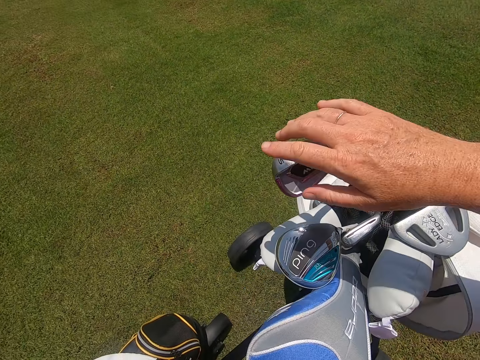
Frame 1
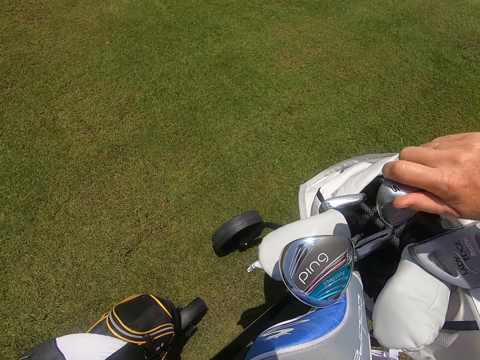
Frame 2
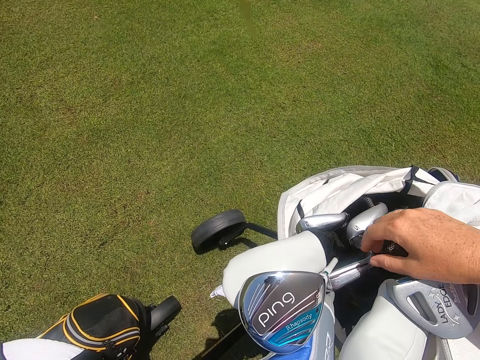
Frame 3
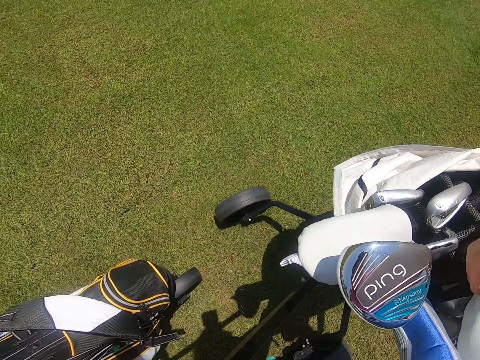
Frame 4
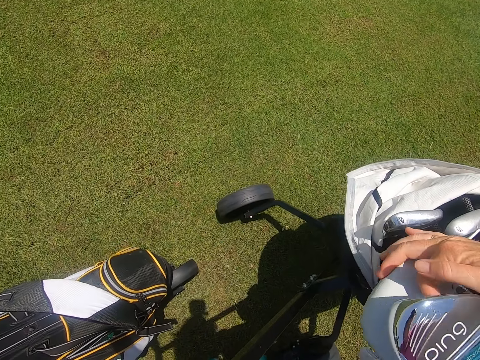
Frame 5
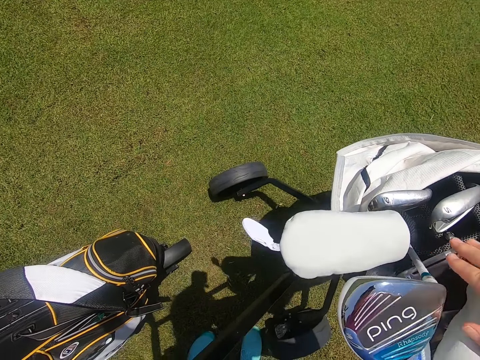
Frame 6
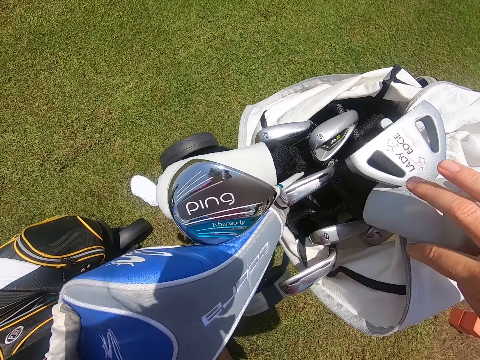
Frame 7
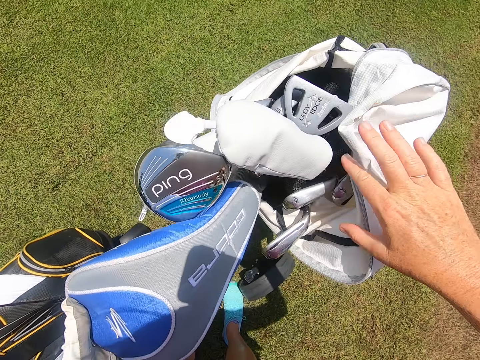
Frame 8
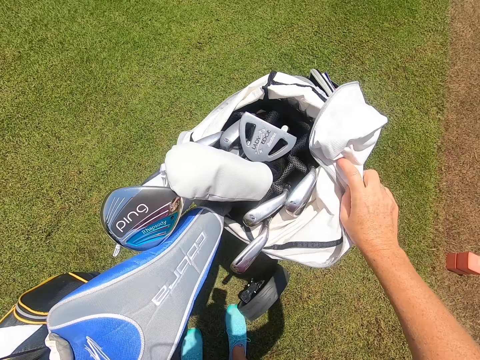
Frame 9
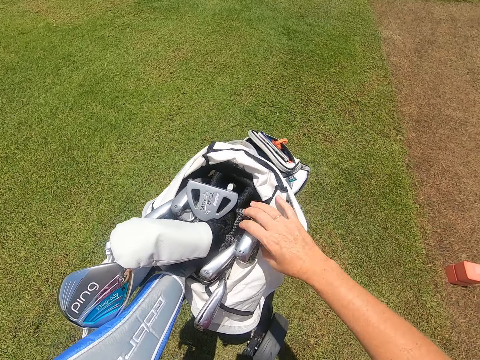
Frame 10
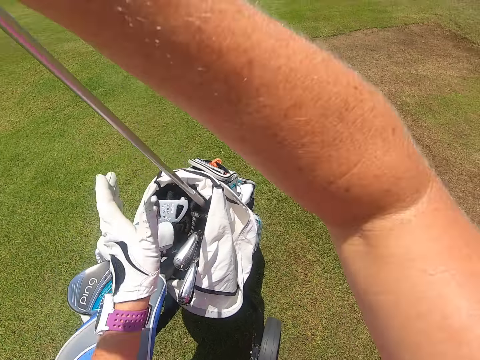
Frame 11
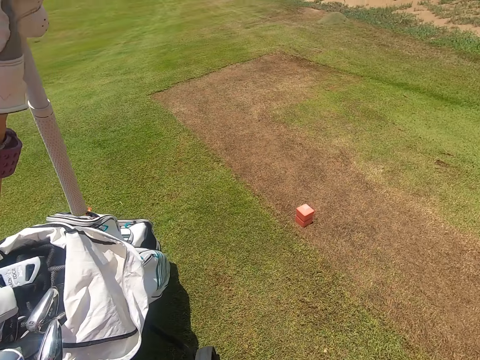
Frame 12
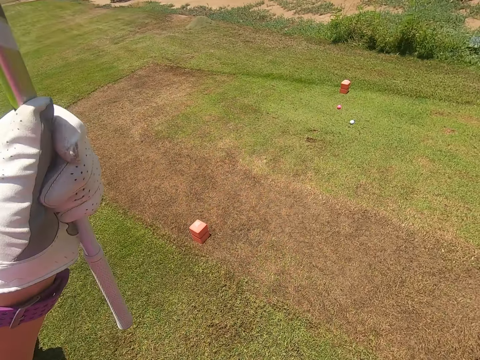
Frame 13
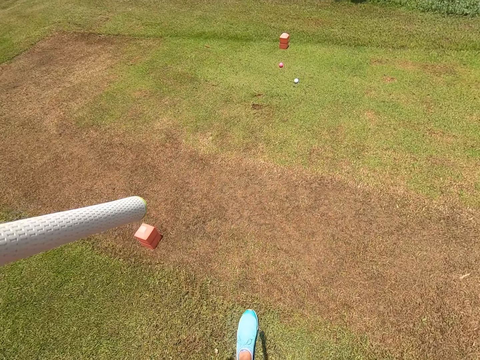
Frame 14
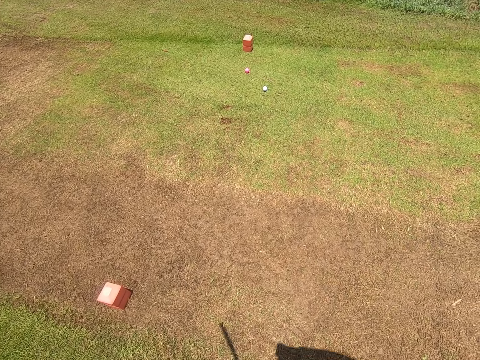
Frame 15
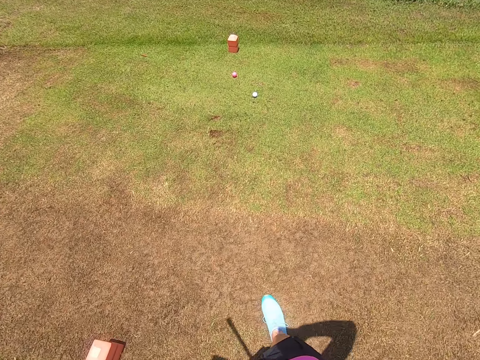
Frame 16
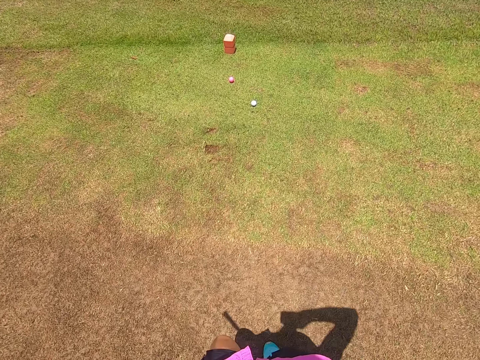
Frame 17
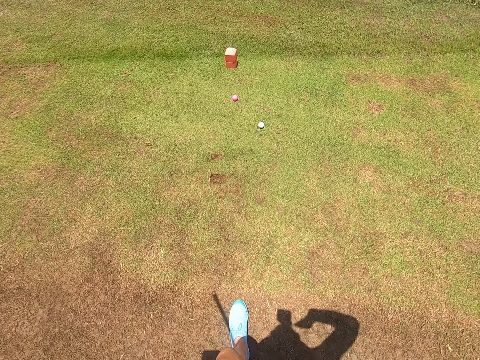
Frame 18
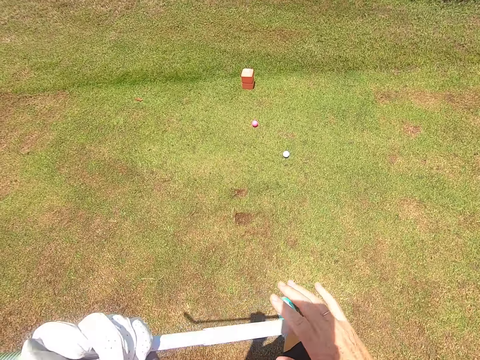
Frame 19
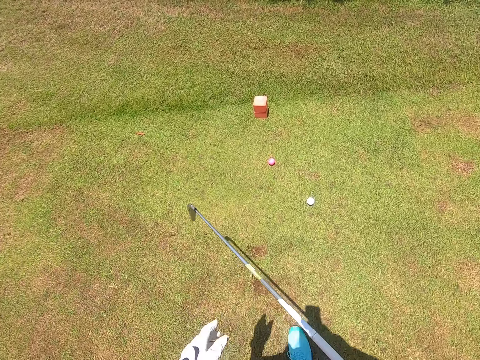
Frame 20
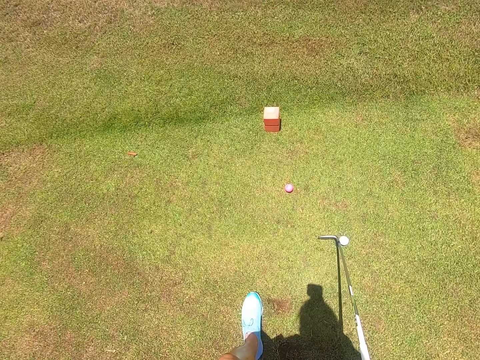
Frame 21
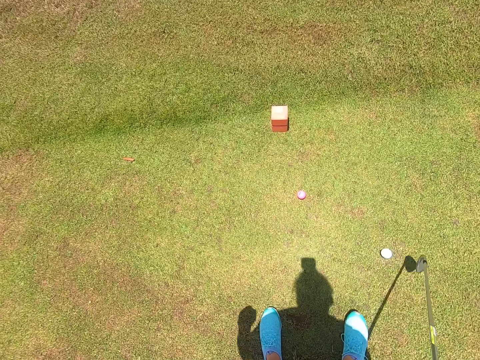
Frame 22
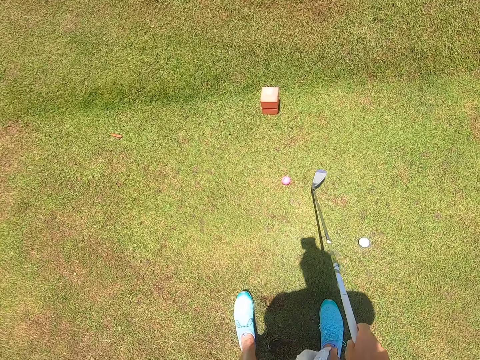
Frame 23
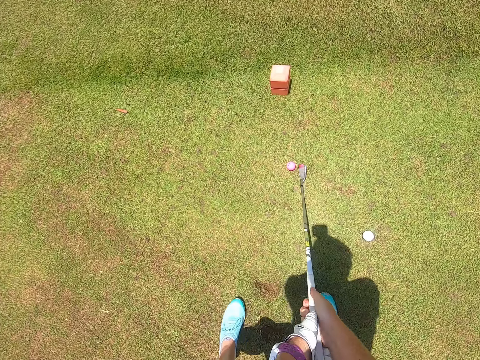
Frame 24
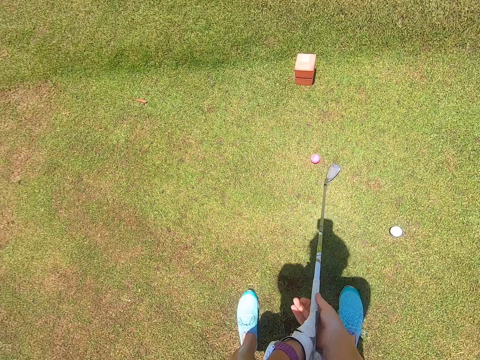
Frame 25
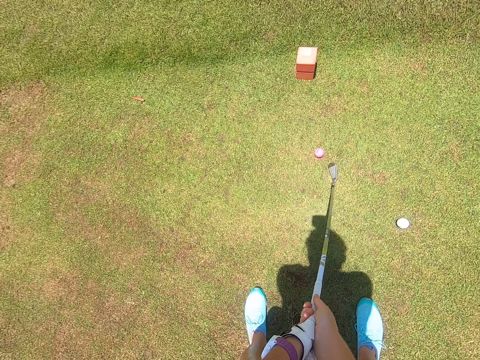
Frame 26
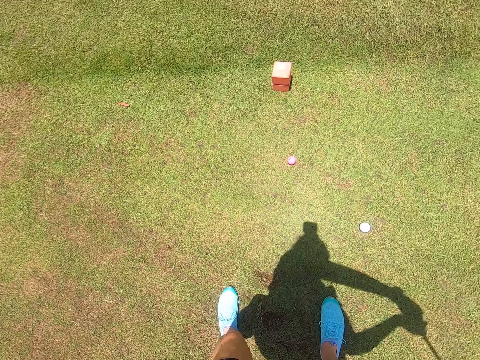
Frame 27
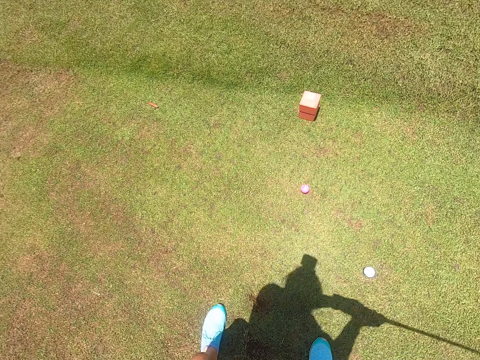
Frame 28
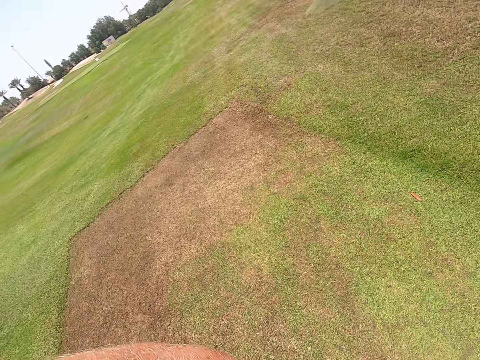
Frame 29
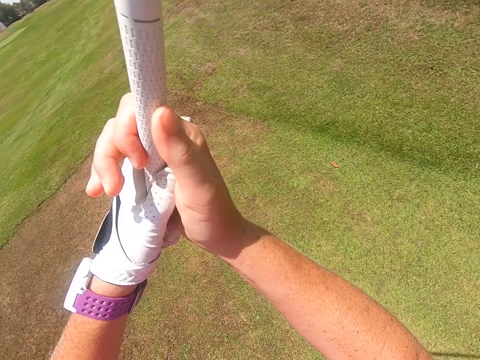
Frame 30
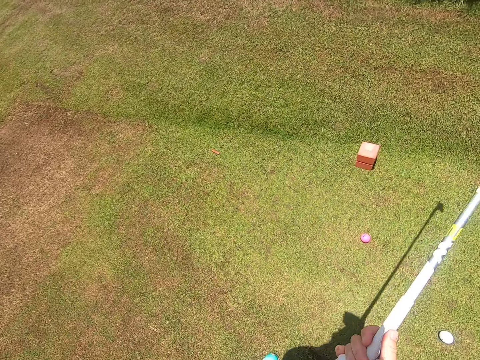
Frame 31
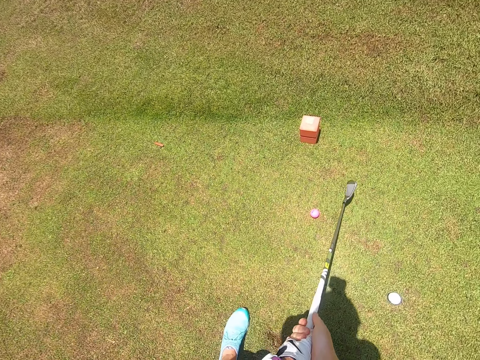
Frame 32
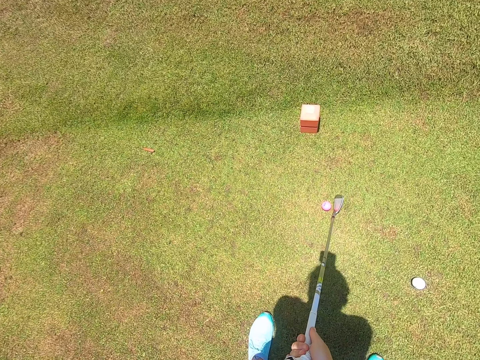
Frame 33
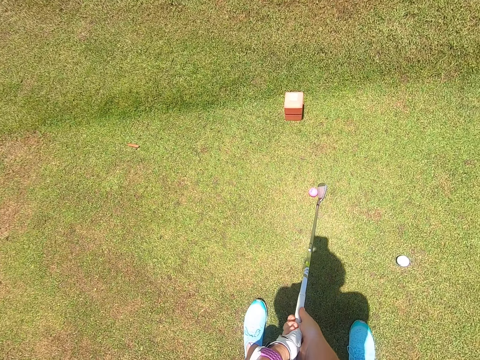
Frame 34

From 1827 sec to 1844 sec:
The camera wearer picks the golf club from the golf bag. They put the golf club in the golf bag. They touch the golf bag. They pick the golf club from the golf bag. They walk on the golf park. They push the golf. They stand. They swing the golf club.

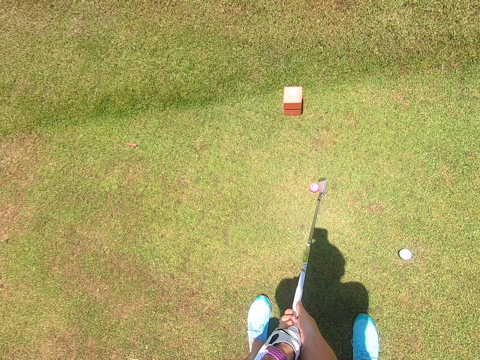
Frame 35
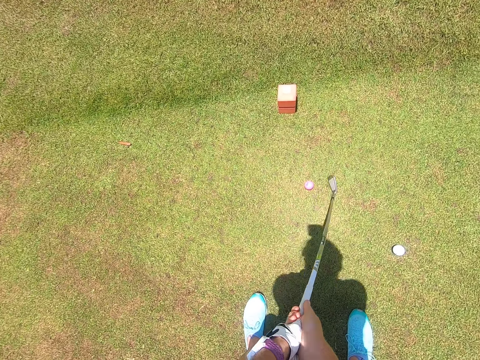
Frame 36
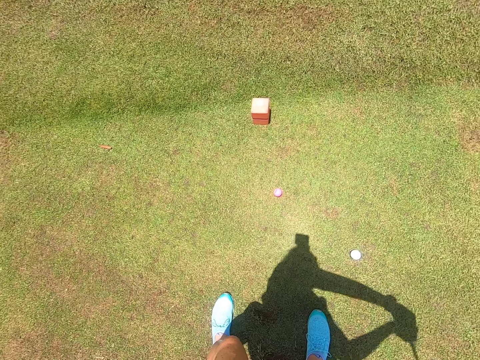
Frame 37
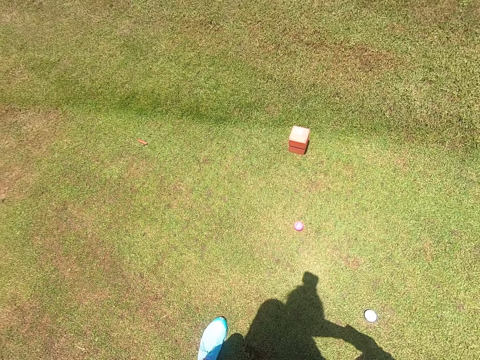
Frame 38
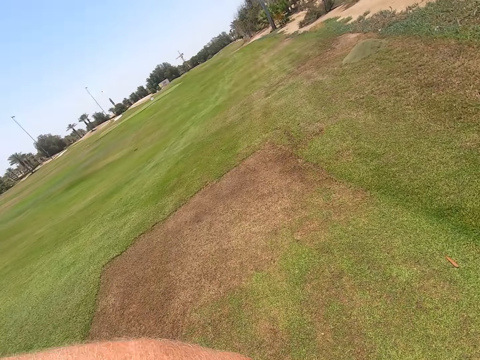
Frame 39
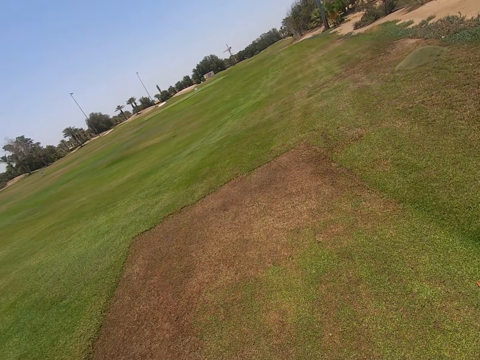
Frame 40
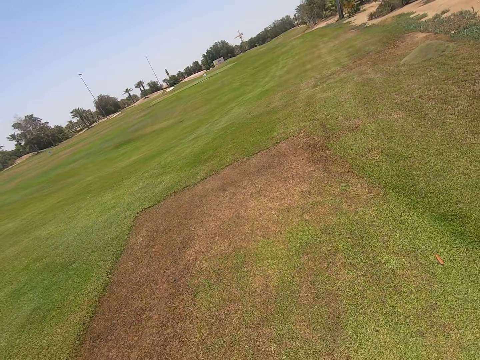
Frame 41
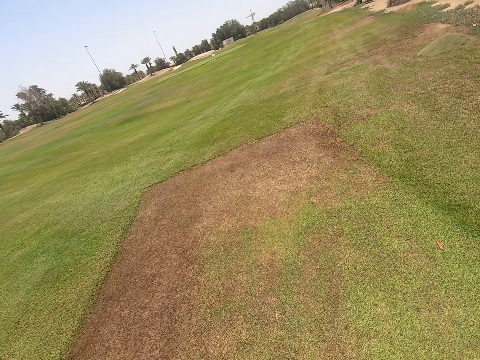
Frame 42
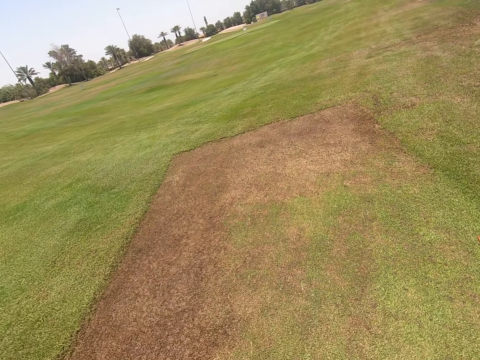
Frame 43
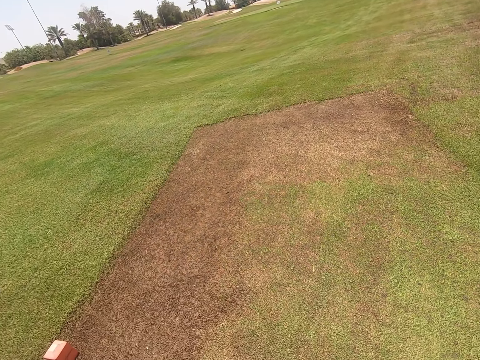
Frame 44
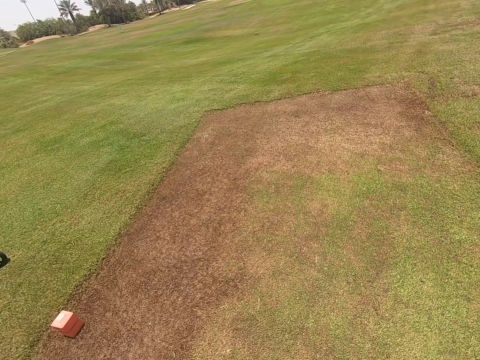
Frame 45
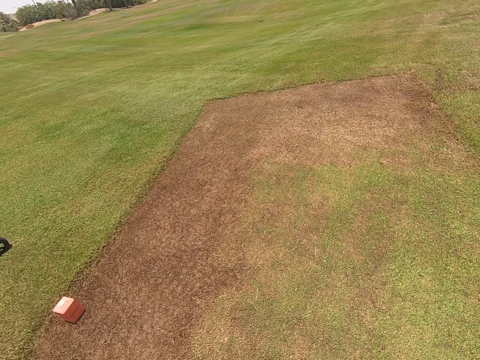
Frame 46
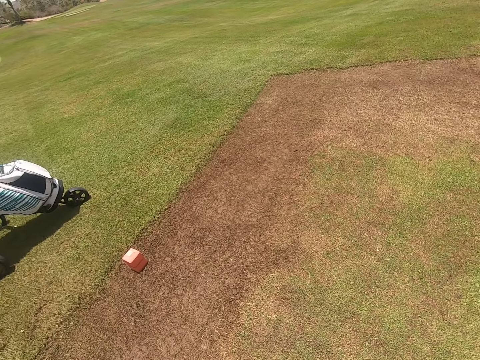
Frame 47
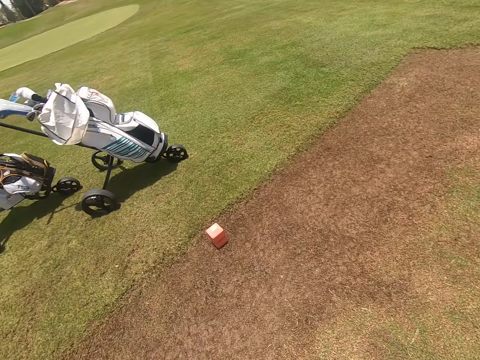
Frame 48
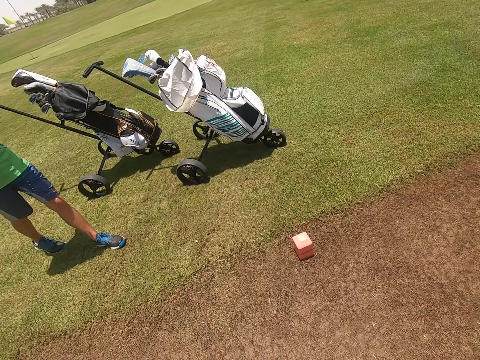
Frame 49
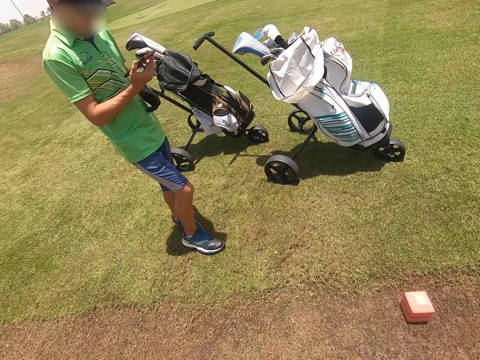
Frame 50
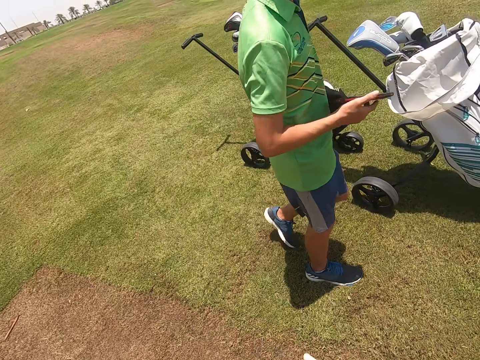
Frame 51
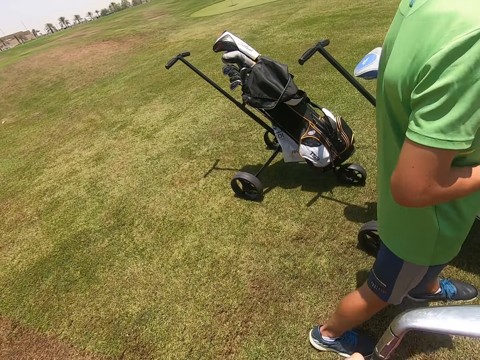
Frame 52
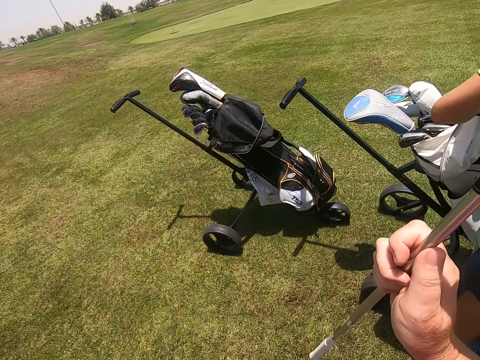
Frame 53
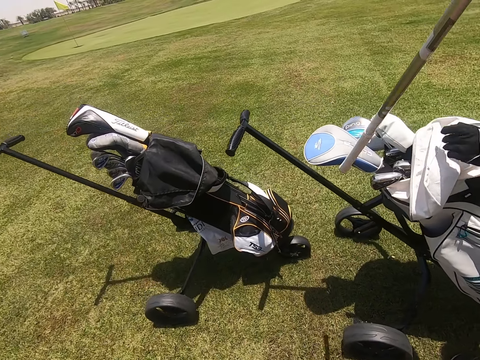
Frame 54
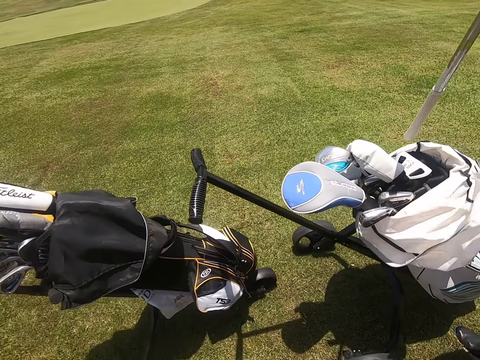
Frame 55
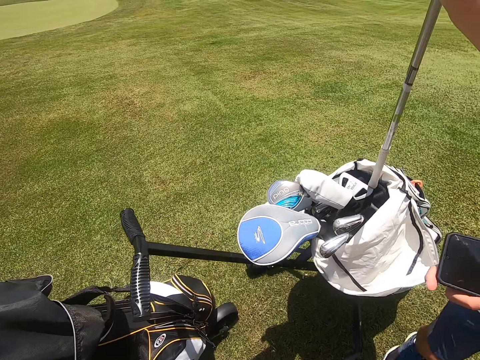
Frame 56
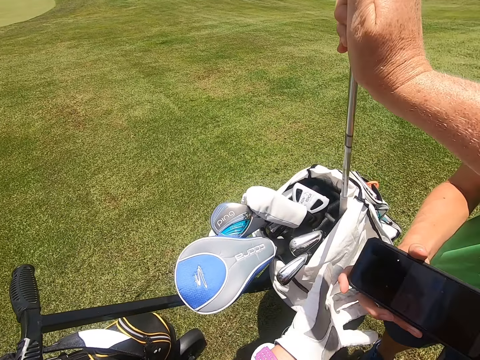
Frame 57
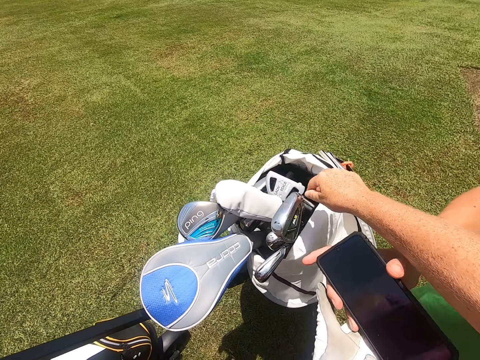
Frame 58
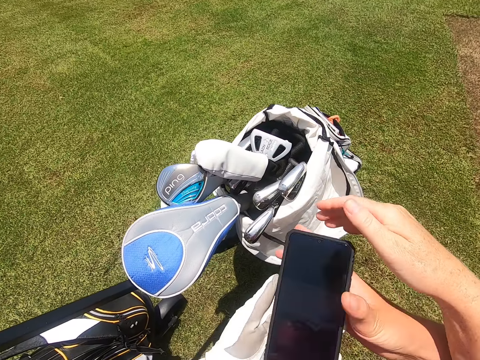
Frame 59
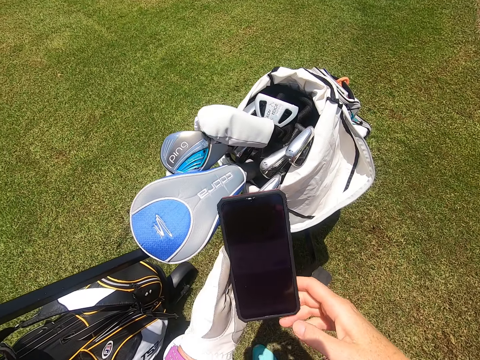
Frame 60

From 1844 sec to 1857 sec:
The camera wearer shoots the golf ball. They look around the golf park. A person looks through the phone and walks at the golf park. The camera wearer walks. They take the phone from the person. They place the golf club in the golf bag.
